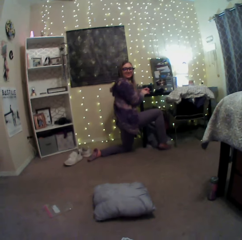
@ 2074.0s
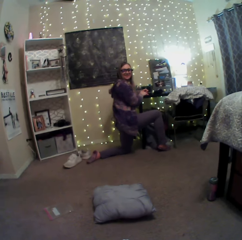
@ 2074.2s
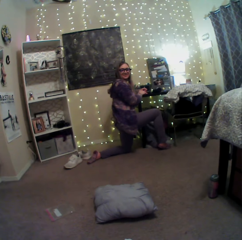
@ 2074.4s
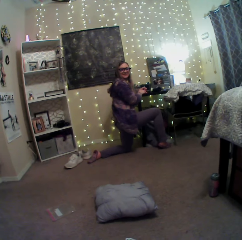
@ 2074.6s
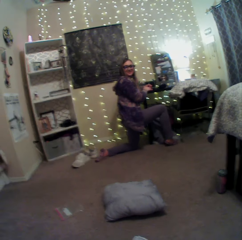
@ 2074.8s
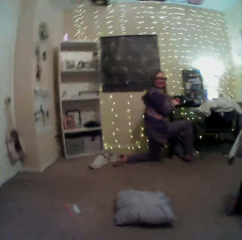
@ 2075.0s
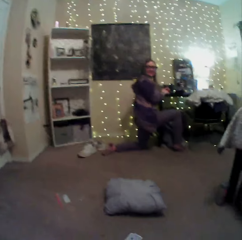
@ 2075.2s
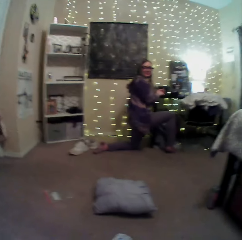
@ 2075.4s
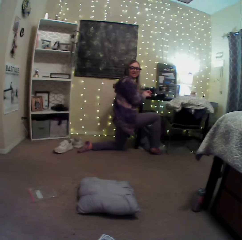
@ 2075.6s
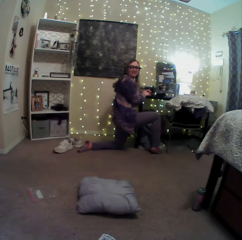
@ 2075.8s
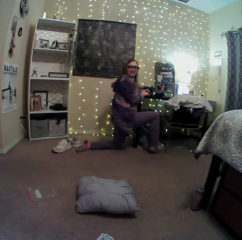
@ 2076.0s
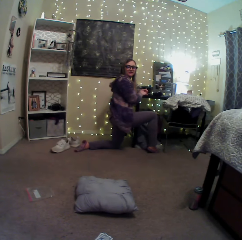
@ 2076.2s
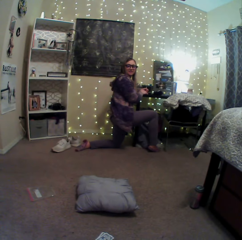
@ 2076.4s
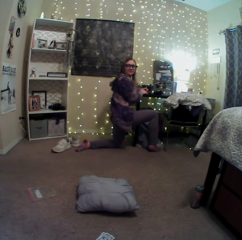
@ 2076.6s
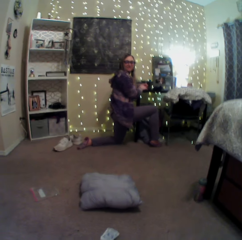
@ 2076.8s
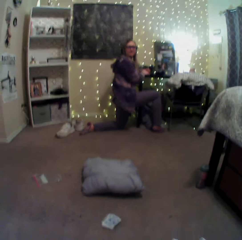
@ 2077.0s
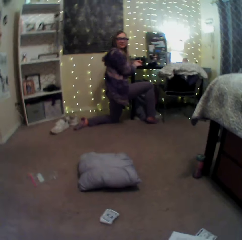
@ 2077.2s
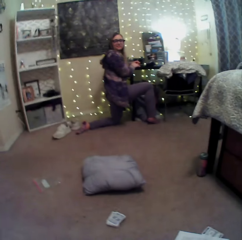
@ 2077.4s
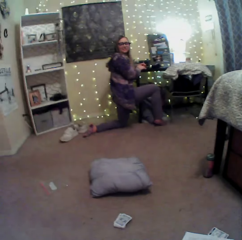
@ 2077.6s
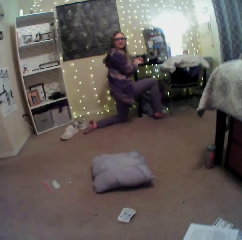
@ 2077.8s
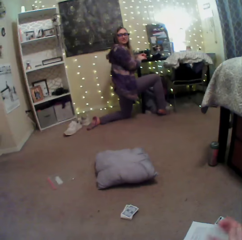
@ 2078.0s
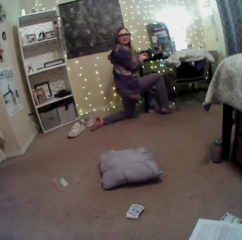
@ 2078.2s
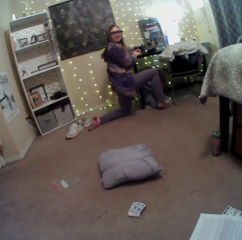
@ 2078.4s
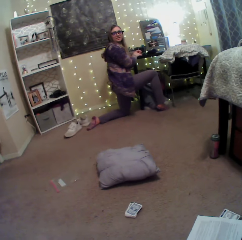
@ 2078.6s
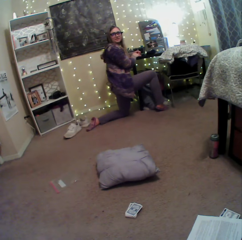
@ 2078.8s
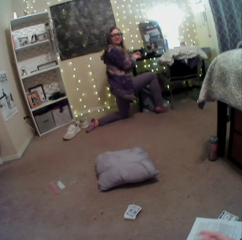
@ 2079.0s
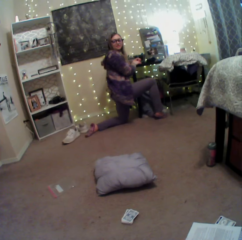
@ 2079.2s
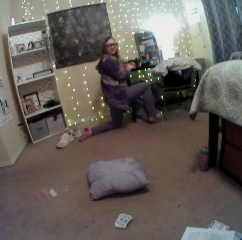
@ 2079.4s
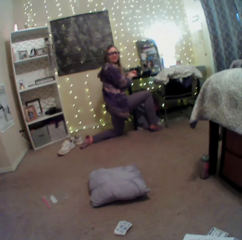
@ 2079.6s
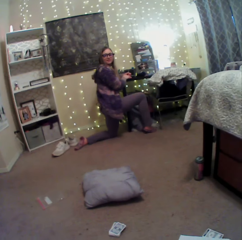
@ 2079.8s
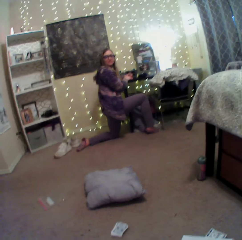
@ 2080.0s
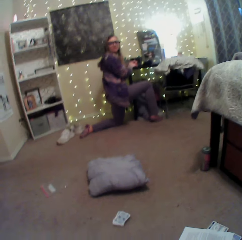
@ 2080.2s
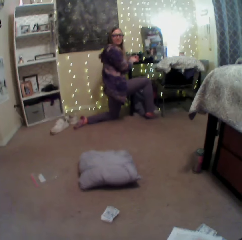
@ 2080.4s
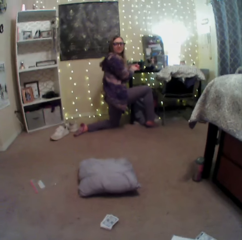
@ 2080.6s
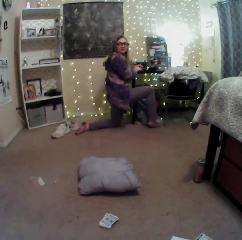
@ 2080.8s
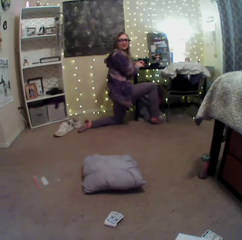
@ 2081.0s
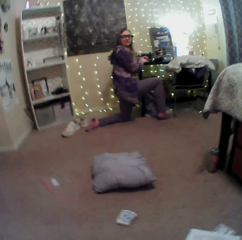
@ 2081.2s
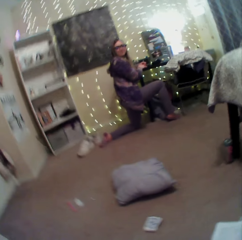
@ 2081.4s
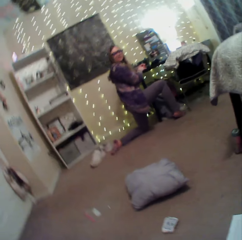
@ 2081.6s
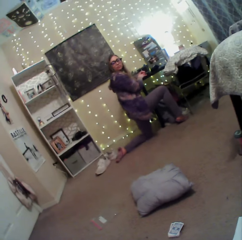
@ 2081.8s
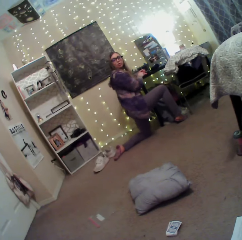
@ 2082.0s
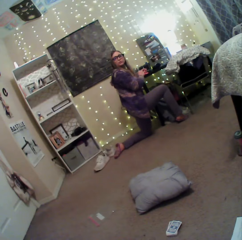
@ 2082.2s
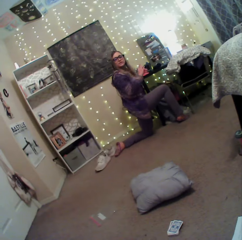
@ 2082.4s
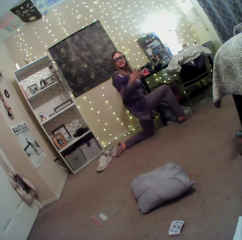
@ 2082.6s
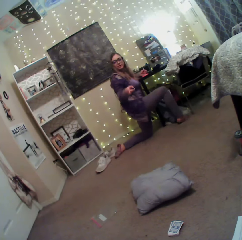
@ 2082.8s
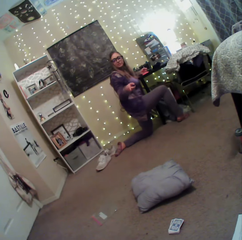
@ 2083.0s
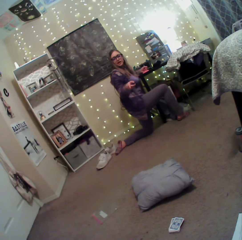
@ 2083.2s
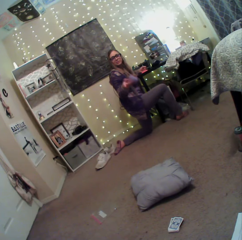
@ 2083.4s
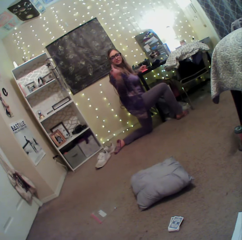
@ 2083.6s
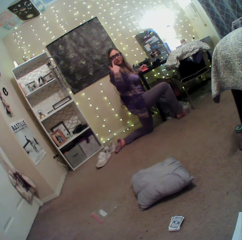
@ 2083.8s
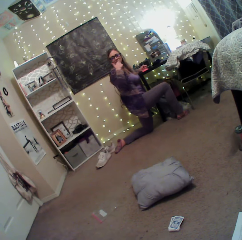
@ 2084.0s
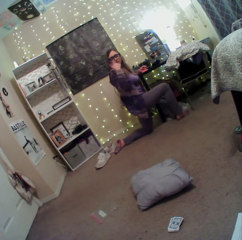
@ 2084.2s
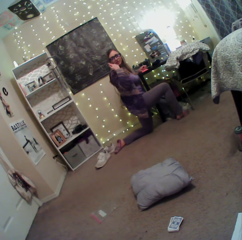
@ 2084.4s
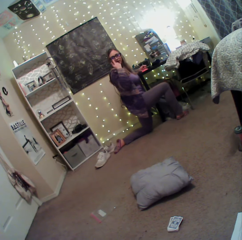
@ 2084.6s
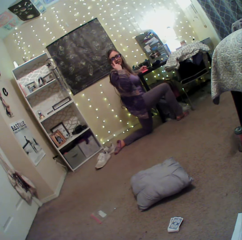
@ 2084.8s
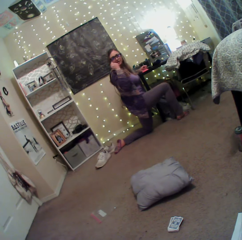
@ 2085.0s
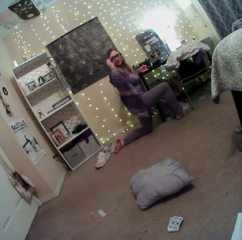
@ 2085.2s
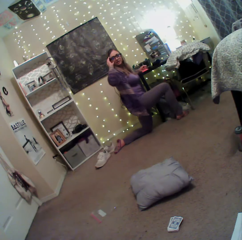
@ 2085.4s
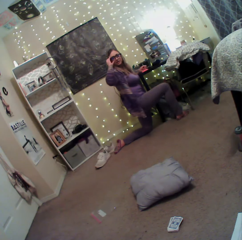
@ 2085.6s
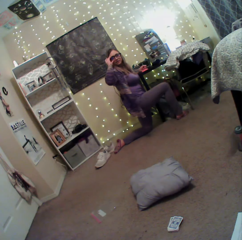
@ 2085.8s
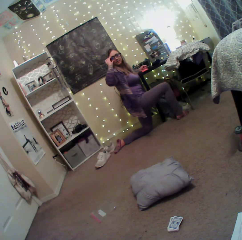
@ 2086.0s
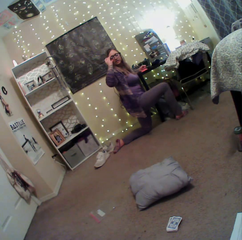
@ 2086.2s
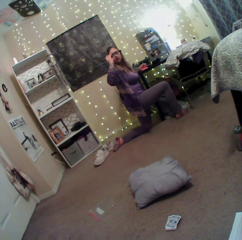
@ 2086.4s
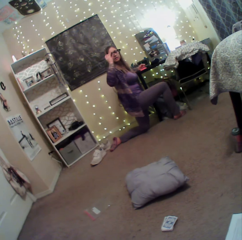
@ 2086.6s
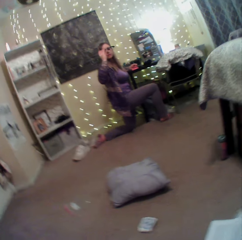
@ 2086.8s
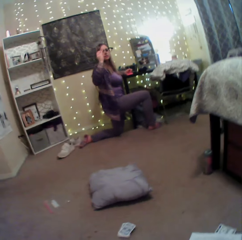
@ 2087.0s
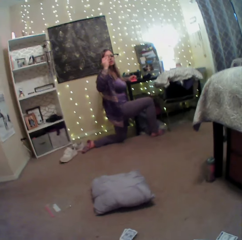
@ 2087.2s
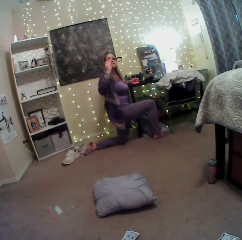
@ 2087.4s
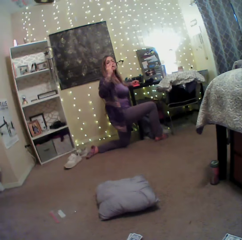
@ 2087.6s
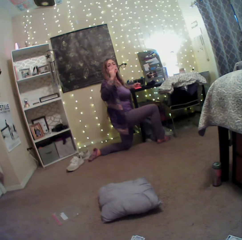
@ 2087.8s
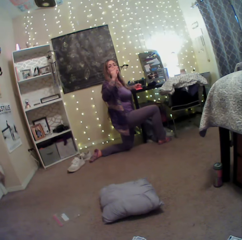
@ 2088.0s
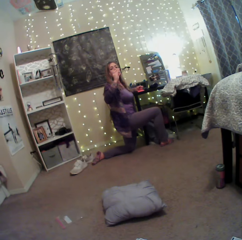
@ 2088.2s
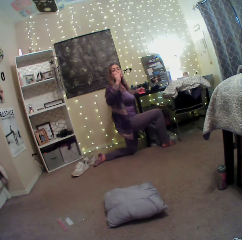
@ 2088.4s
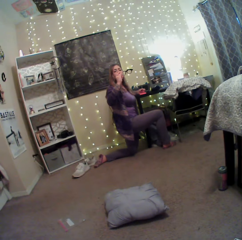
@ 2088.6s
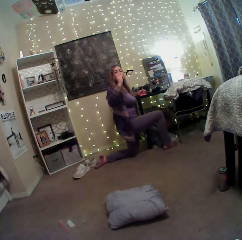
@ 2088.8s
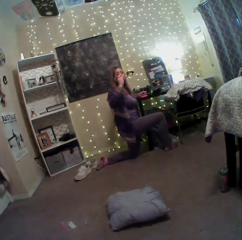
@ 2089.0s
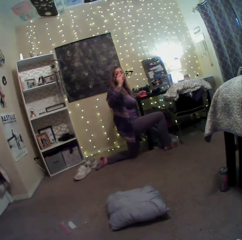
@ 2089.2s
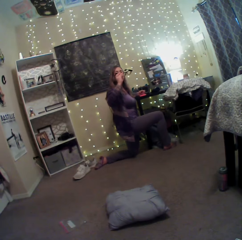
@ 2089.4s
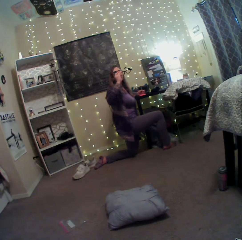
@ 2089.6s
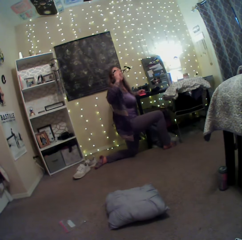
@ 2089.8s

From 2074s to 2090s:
The camera wearer sways a hand. They converse with a lady. The lady points a finger, removes the shades and checks the glasses.

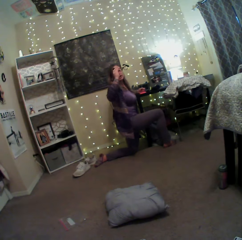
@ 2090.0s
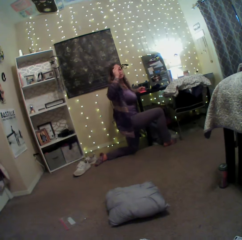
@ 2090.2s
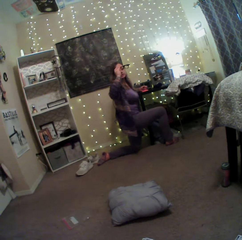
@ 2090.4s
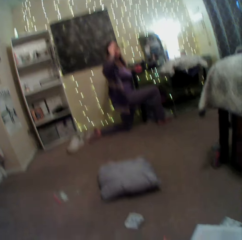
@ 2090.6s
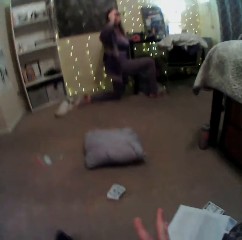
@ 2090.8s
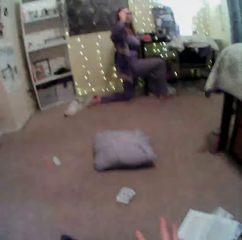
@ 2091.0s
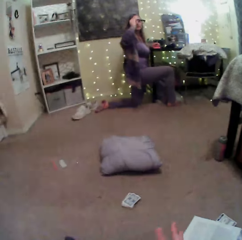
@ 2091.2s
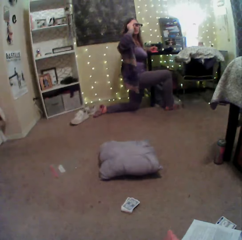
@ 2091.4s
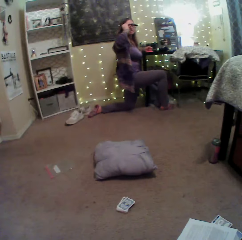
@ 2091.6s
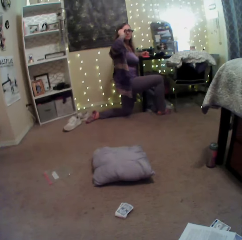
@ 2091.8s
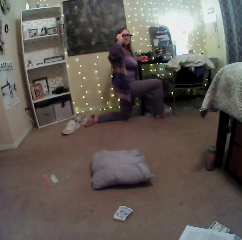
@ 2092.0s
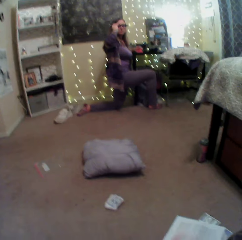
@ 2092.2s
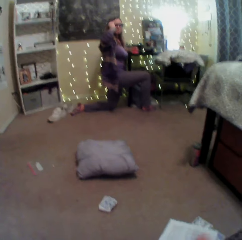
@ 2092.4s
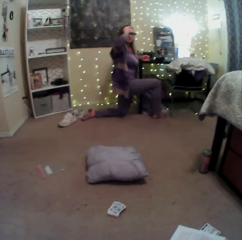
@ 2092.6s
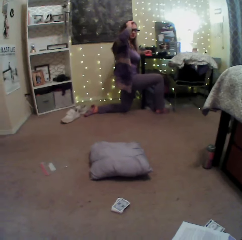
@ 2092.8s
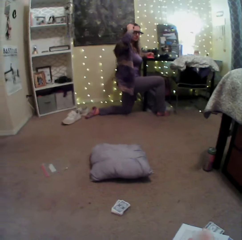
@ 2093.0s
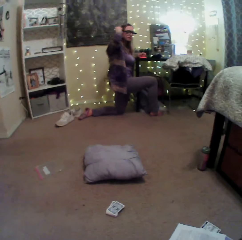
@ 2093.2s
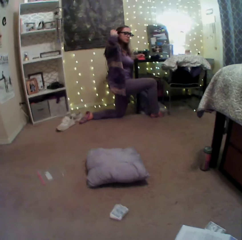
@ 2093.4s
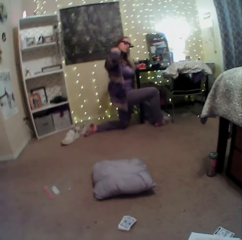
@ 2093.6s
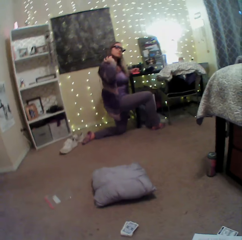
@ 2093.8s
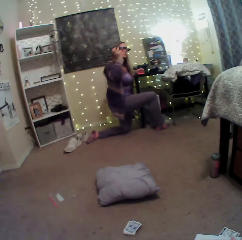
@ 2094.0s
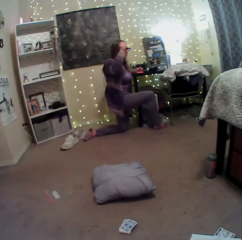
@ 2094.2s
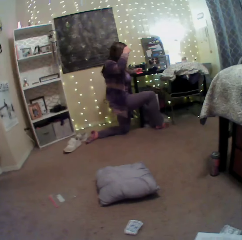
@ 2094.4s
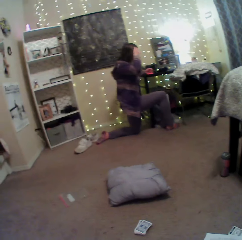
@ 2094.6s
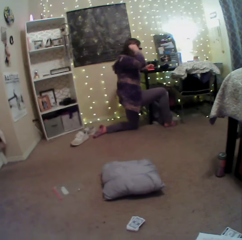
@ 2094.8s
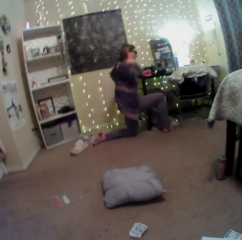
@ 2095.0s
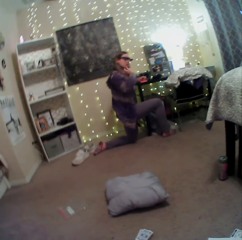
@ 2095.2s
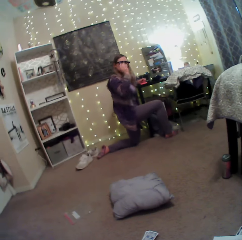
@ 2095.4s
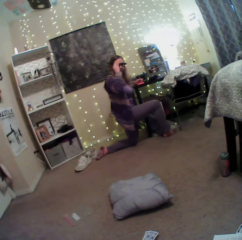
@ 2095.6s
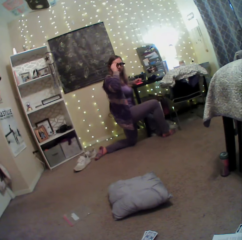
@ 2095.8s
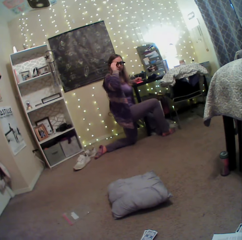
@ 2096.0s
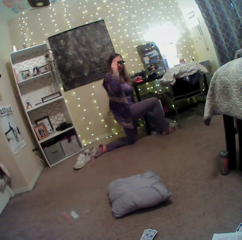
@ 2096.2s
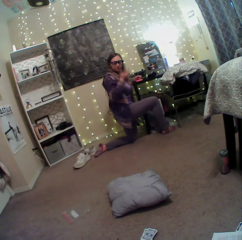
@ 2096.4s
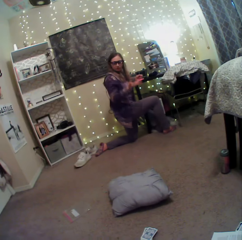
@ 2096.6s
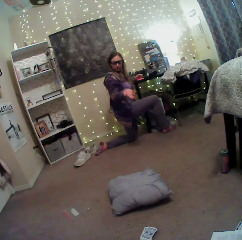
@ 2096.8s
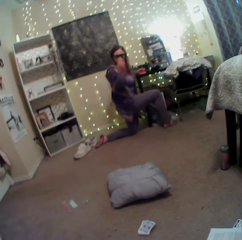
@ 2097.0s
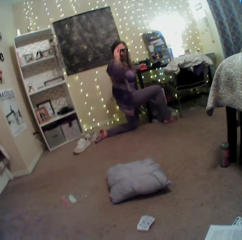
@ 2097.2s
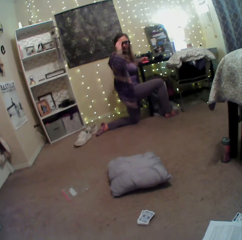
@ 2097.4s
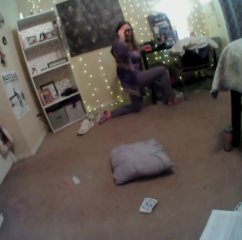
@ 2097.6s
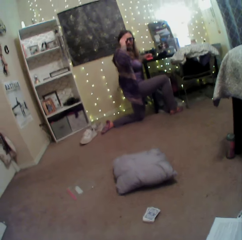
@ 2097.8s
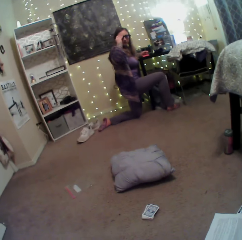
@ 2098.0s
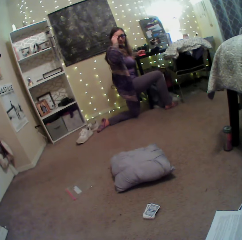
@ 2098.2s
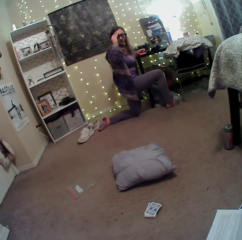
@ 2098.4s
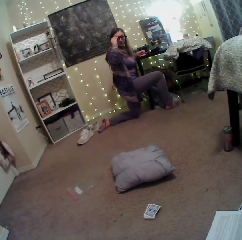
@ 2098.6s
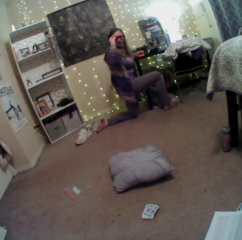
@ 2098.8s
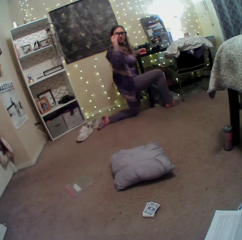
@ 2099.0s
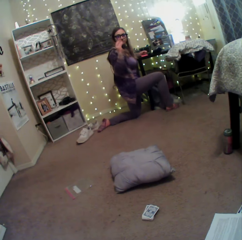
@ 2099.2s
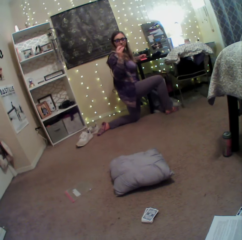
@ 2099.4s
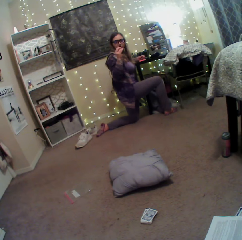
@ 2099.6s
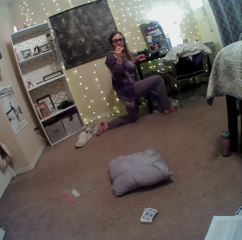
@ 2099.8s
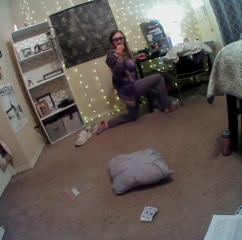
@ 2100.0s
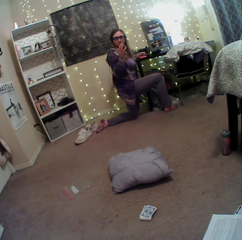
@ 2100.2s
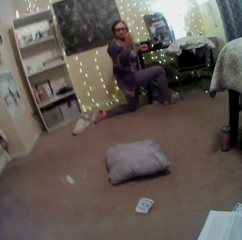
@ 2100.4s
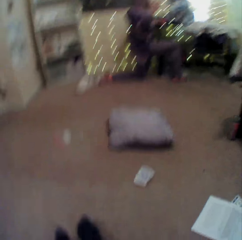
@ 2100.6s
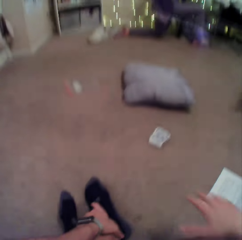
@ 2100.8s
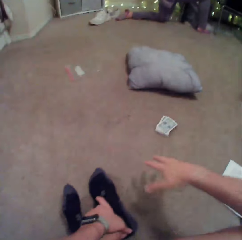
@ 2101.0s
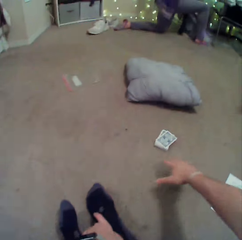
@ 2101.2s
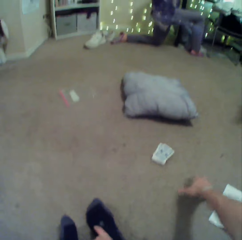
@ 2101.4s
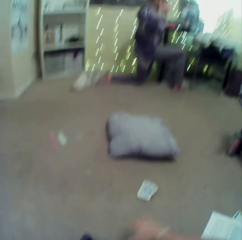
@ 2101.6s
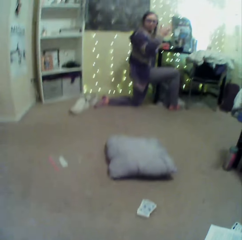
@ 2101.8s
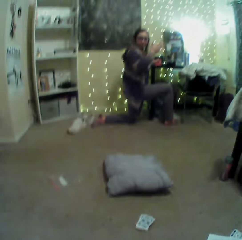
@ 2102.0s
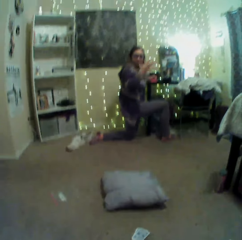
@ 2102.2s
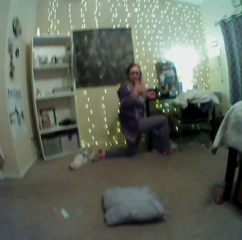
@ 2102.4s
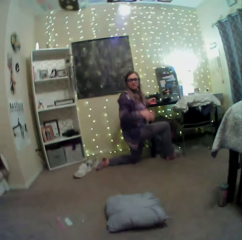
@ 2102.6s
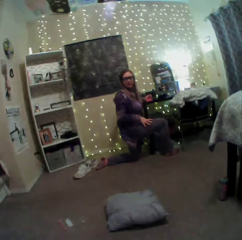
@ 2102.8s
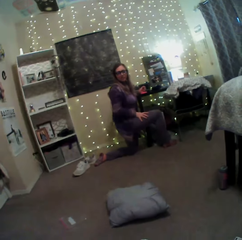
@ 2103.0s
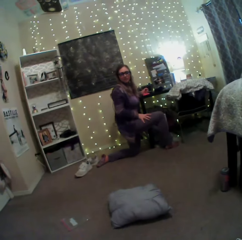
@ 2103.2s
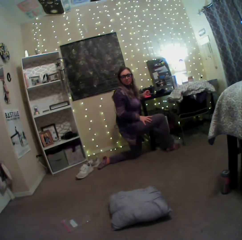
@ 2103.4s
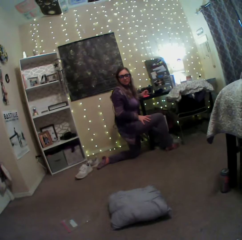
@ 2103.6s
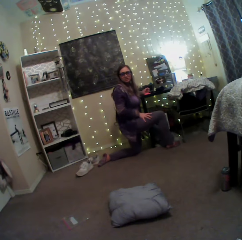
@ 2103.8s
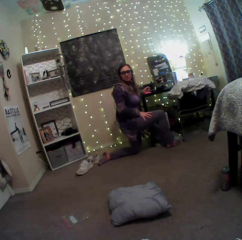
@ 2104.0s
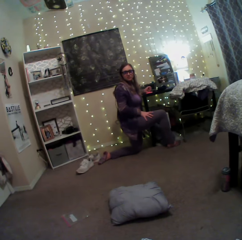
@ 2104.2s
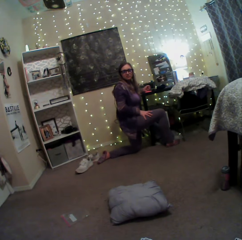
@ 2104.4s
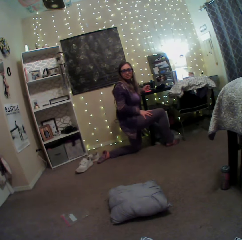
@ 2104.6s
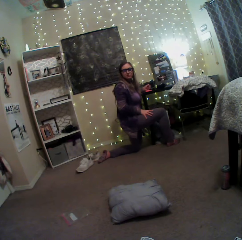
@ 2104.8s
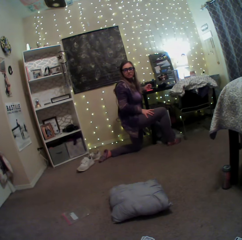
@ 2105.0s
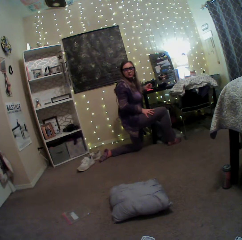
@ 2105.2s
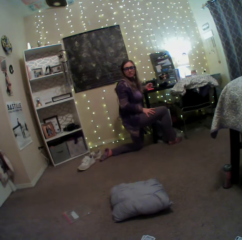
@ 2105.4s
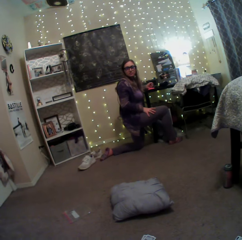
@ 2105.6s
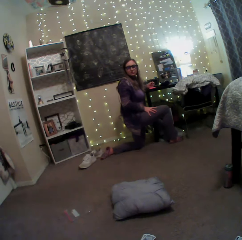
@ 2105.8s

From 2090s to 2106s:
The lady puts on the shades. The camera wearer interacts with the lady. The lady straightens the hair, touches the shades, sways a hand, touches the shades and sways a hand. The camera wearer sways a hand. They converse with the lady.
